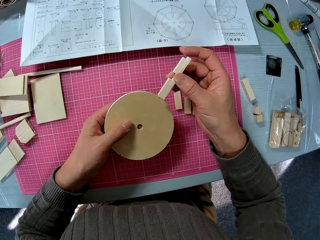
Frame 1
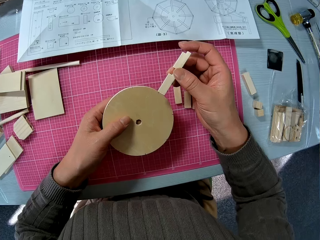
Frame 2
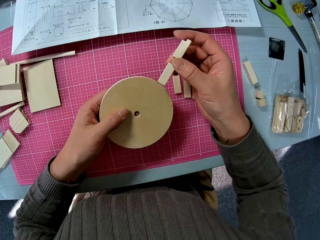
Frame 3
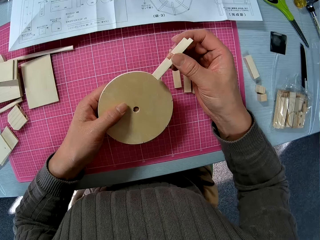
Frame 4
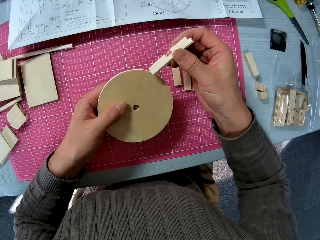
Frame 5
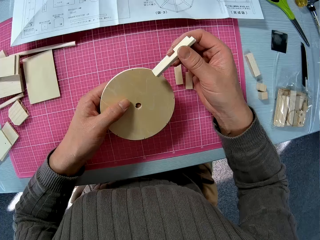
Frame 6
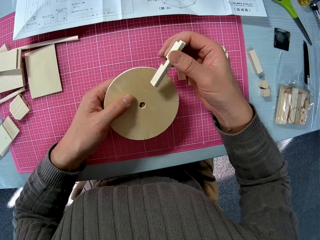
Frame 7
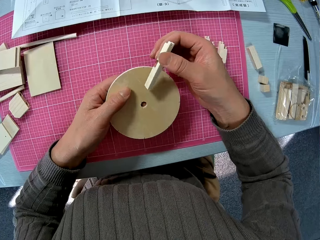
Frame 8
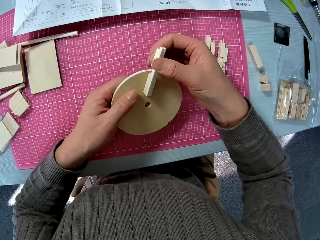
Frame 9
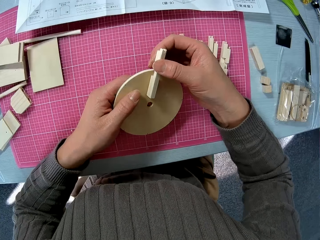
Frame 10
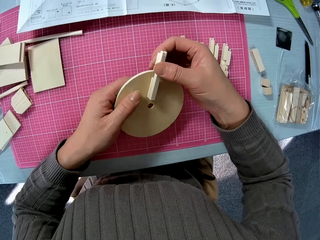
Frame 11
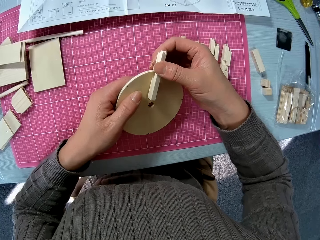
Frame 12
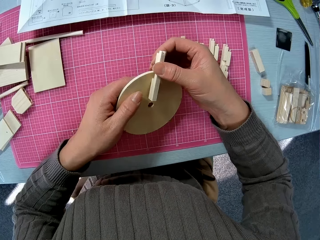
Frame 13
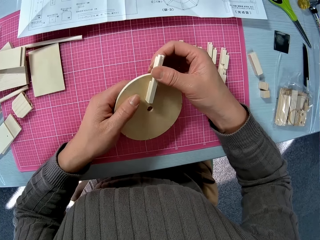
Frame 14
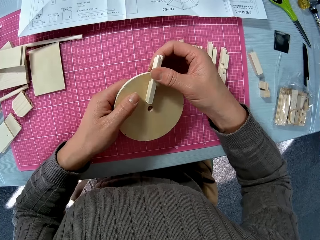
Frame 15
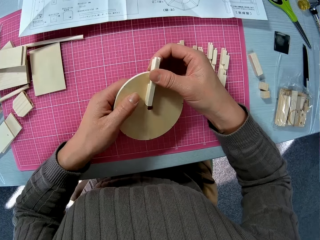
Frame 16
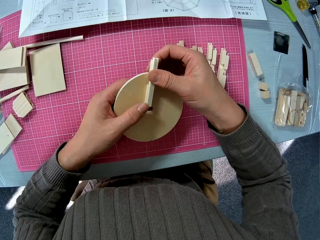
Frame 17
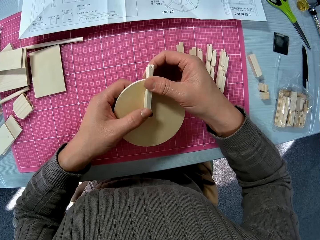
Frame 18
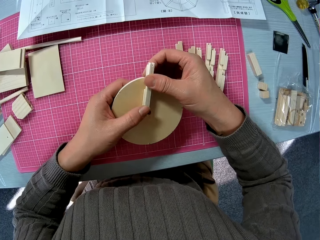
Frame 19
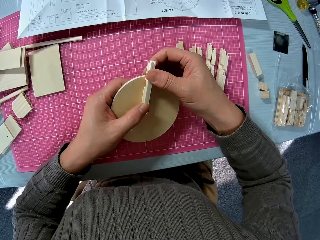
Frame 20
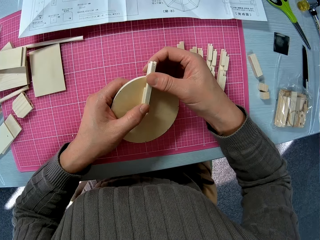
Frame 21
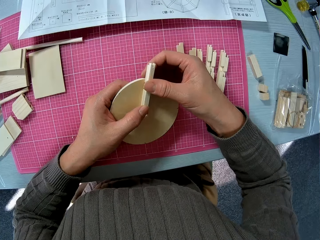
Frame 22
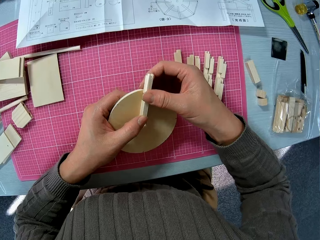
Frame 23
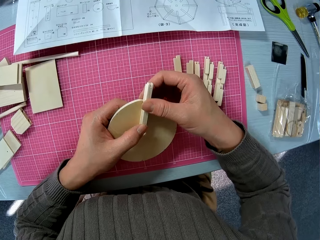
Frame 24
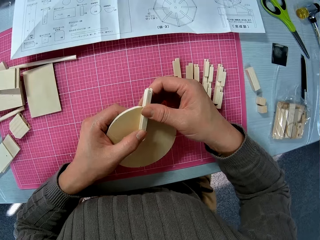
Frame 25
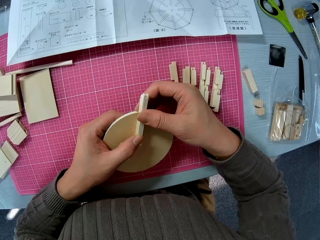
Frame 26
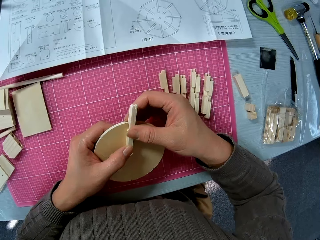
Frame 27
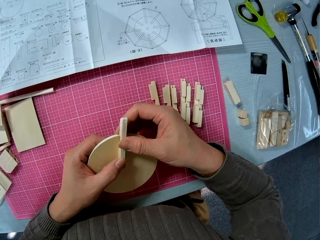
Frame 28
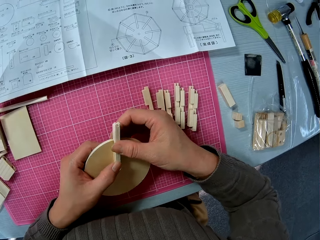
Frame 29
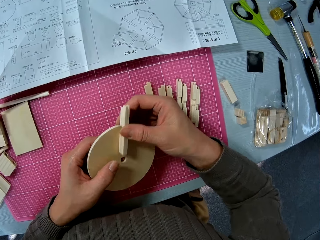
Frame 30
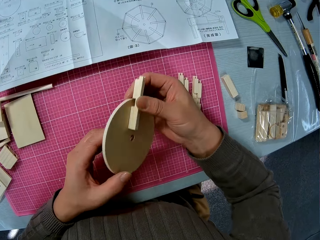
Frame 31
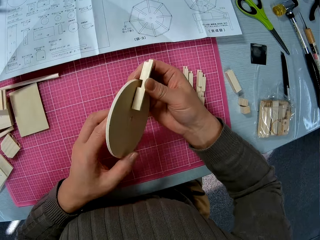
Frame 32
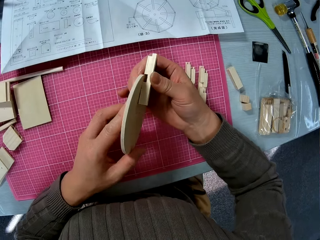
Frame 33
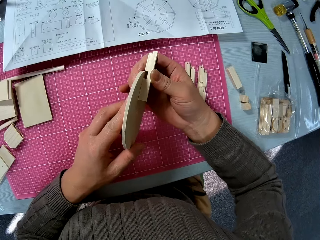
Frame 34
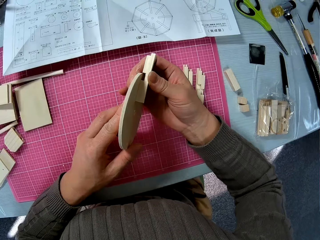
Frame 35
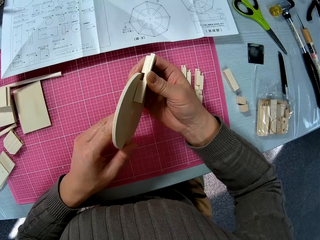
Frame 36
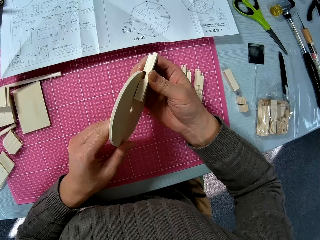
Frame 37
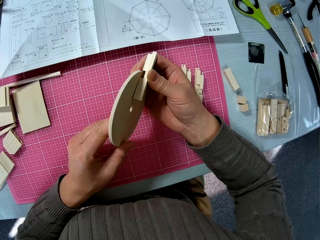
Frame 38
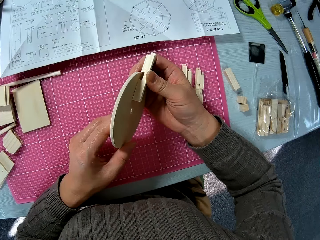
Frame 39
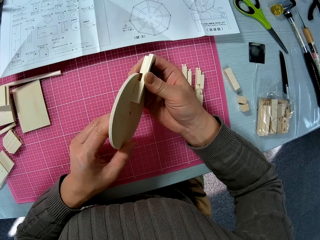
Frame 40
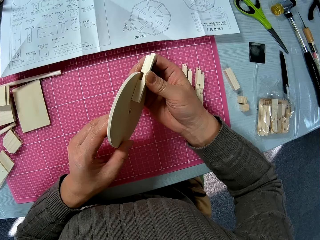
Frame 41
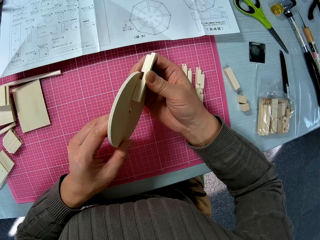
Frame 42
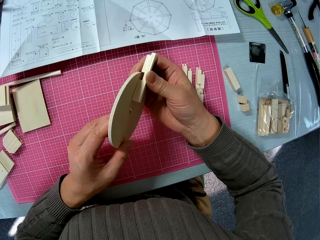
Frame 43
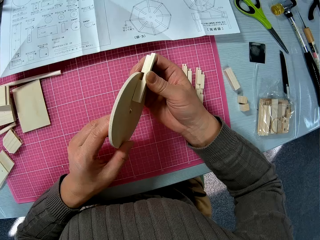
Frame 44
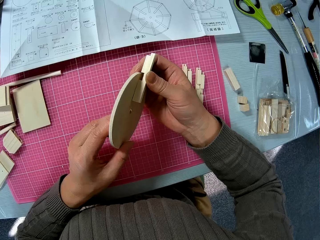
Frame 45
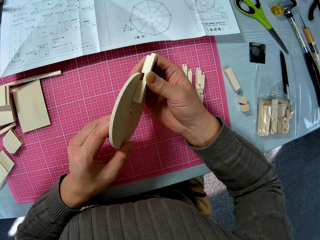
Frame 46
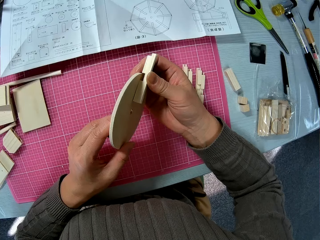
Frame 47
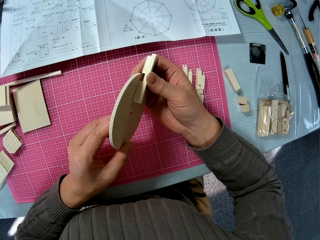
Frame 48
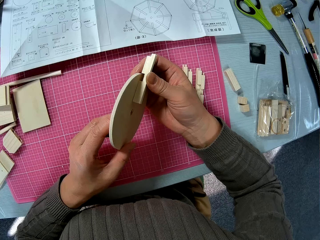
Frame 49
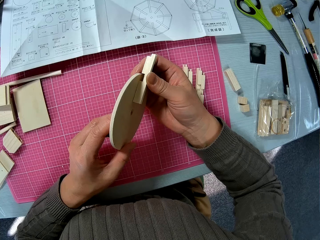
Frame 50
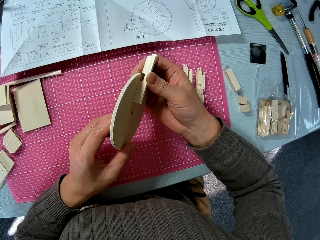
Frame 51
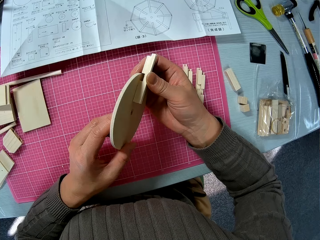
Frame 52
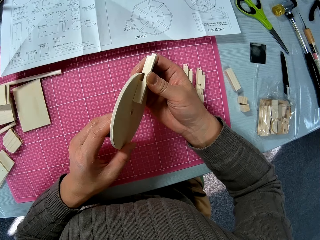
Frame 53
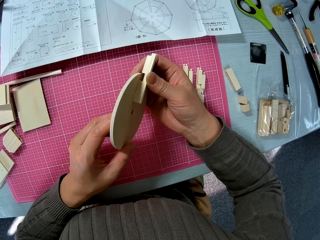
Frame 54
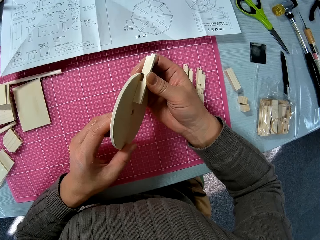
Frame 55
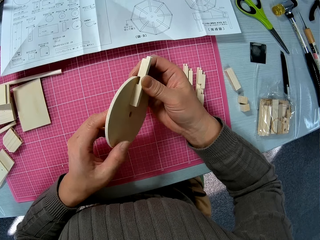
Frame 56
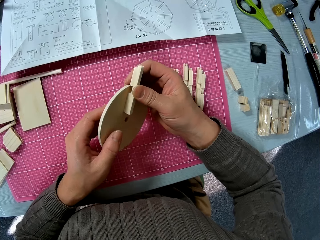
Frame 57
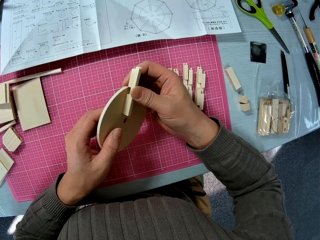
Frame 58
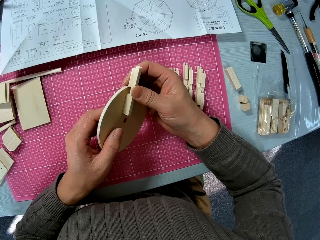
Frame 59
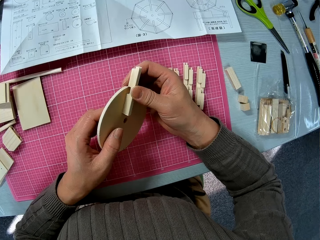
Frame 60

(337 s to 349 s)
The camera wearer fixes the smaller piece of wood into the circular piece of wood.

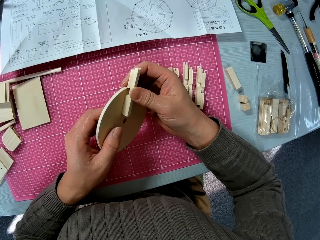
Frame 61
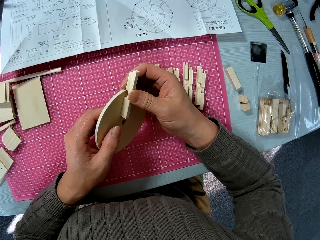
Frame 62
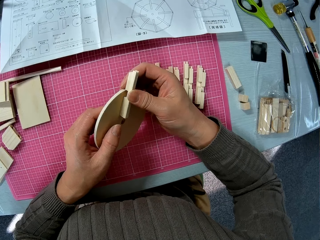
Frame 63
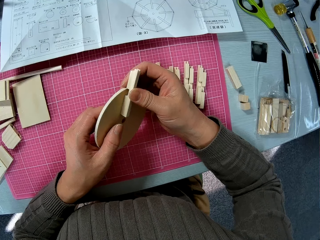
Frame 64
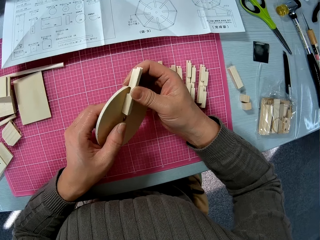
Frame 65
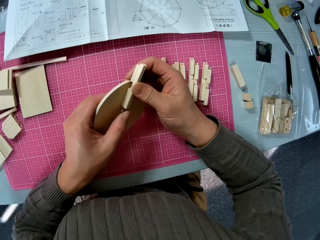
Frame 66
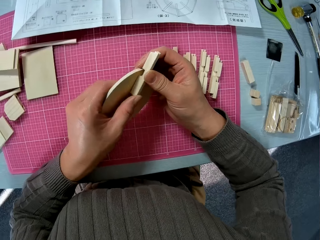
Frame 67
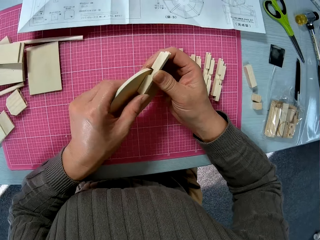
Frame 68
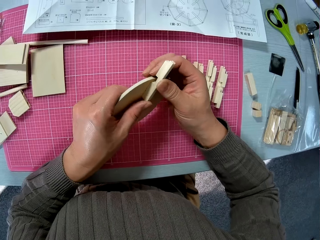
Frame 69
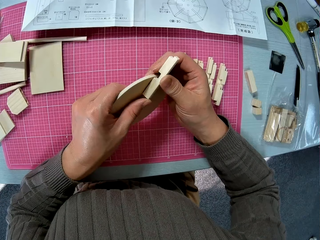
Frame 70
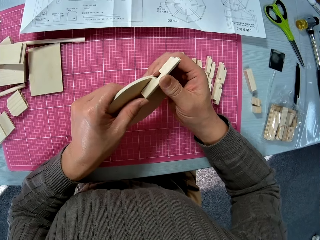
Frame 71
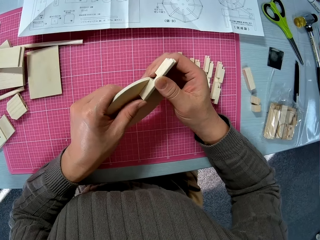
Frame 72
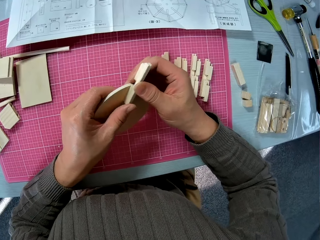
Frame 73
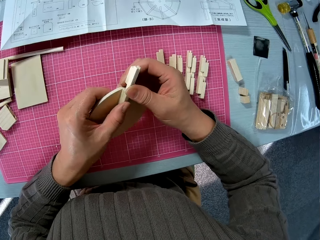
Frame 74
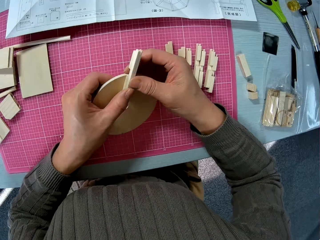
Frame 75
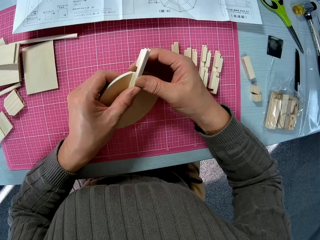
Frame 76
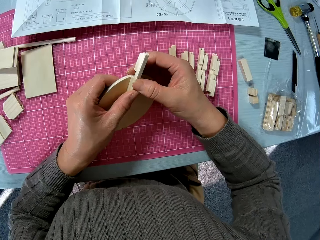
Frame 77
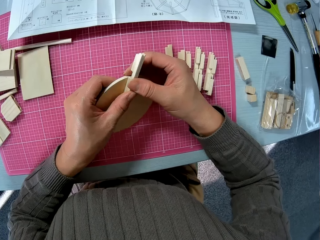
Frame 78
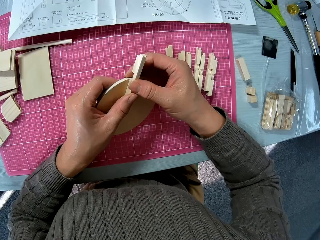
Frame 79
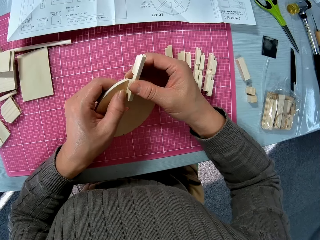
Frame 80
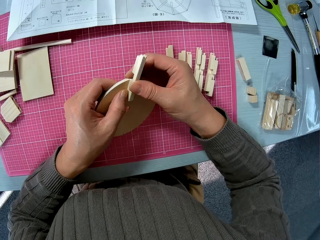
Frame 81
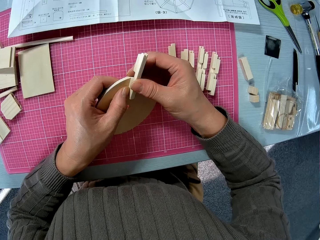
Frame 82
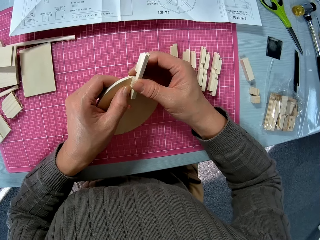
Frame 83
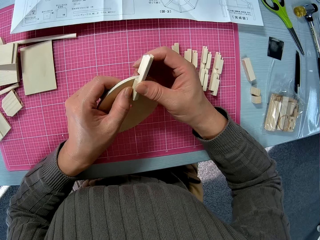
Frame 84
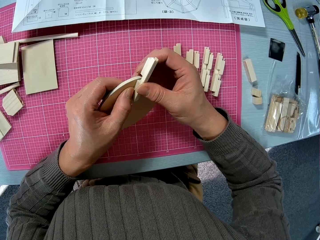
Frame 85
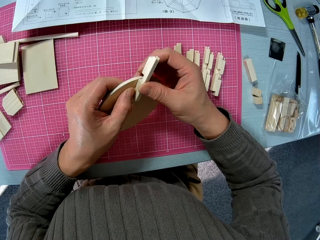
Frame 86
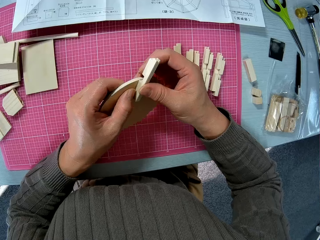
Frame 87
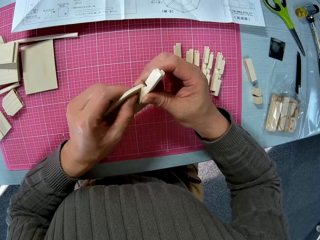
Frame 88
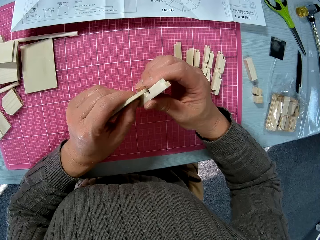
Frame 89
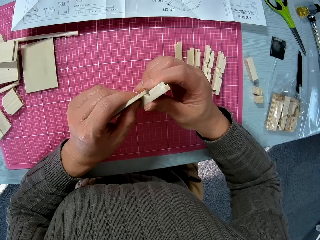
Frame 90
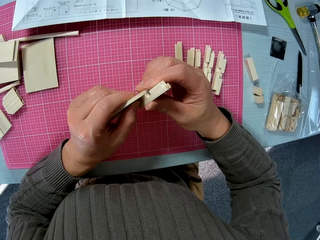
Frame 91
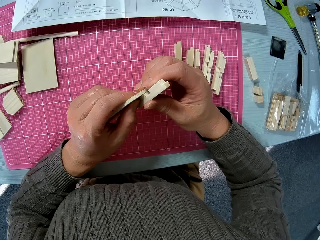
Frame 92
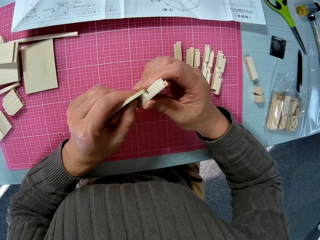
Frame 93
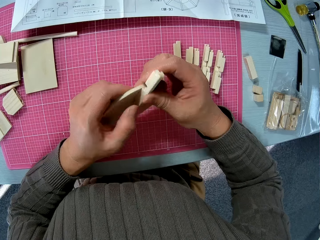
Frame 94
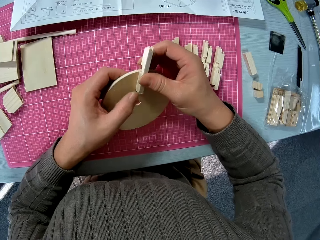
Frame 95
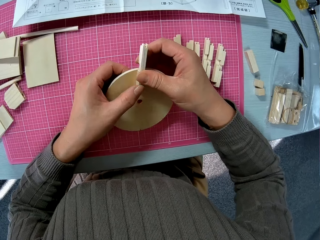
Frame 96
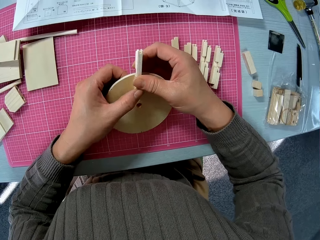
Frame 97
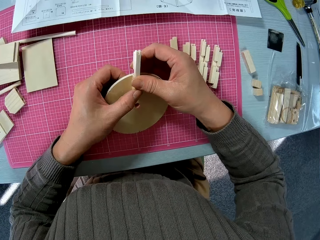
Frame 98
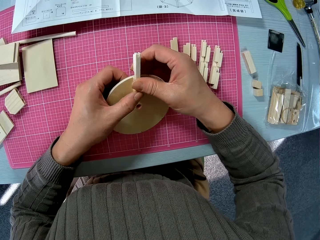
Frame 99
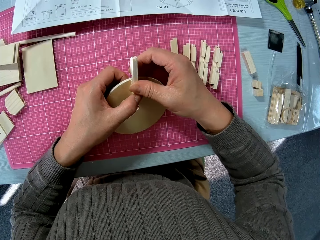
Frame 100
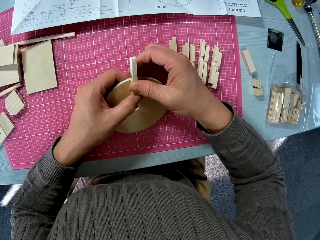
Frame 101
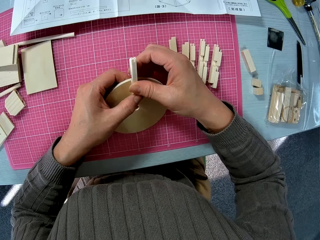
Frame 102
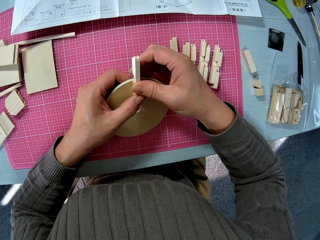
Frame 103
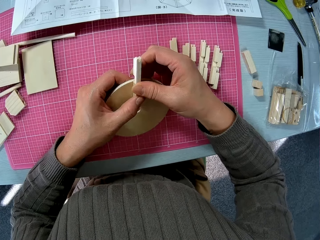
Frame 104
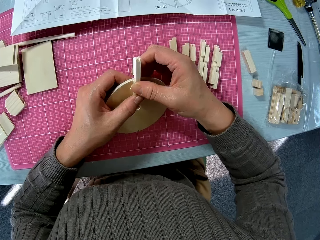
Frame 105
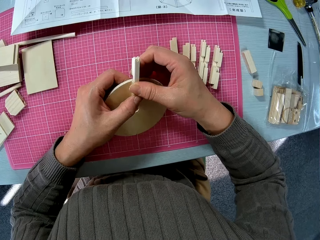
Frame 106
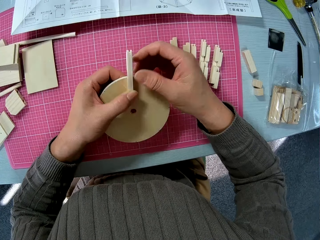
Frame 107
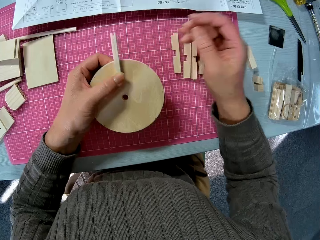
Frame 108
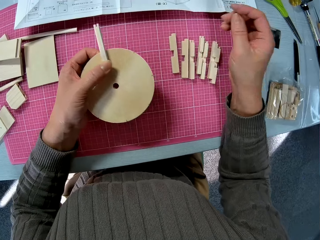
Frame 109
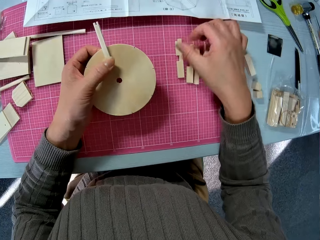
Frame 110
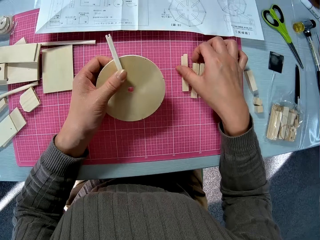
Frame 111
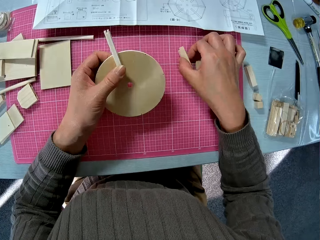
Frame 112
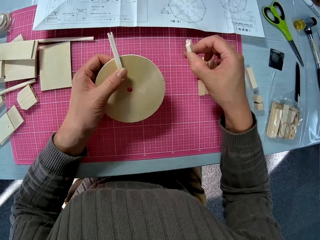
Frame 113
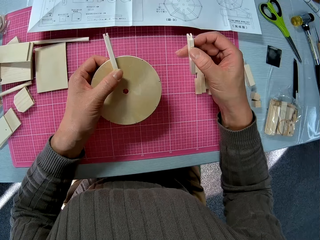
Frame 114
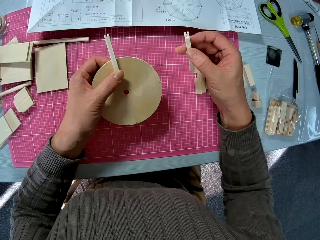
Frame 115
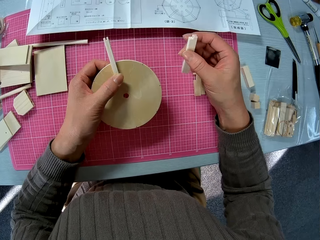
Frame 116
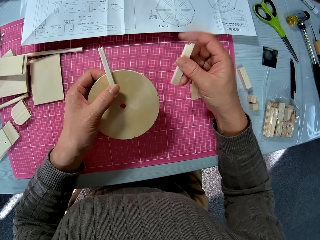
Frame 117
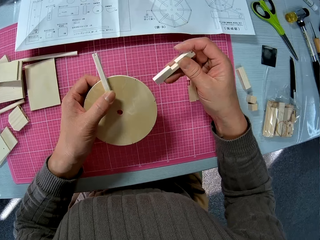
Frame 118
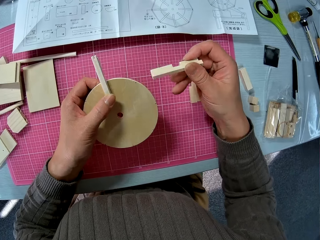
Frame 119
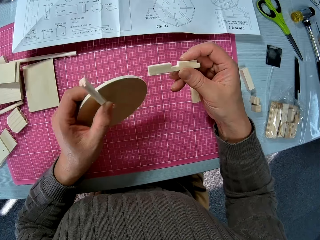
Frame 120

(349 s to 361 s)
The camera wearer picks up a model piece from the table.
